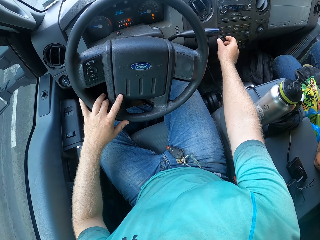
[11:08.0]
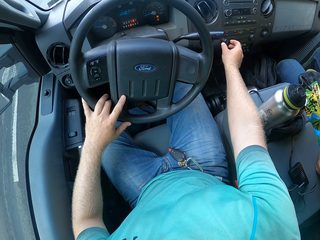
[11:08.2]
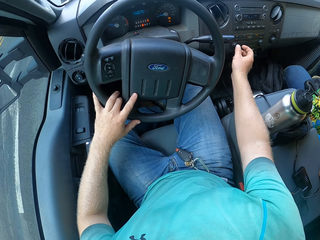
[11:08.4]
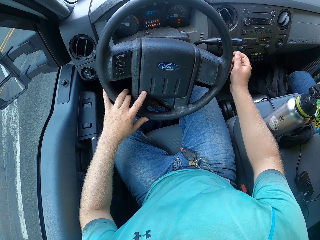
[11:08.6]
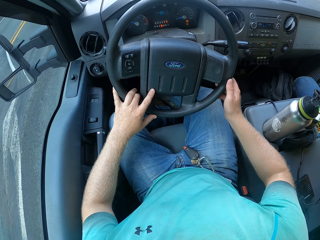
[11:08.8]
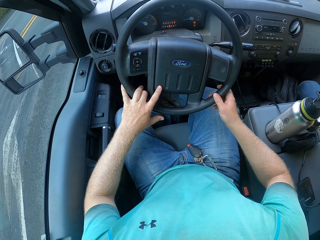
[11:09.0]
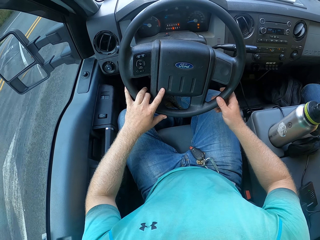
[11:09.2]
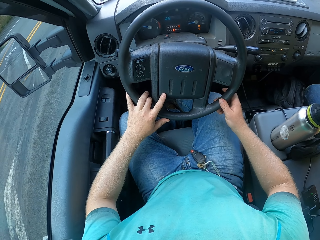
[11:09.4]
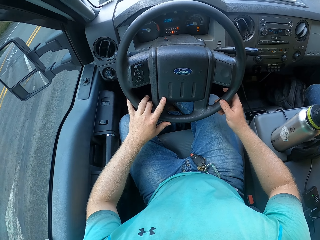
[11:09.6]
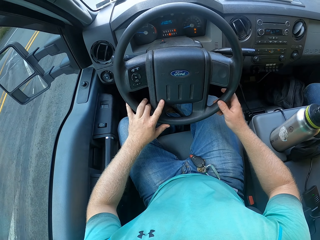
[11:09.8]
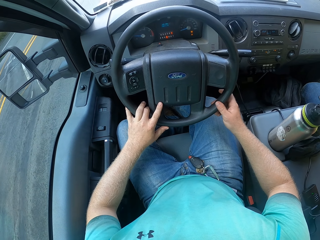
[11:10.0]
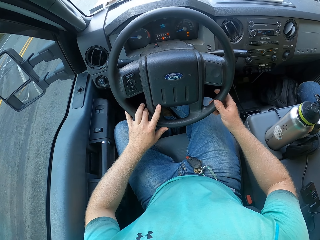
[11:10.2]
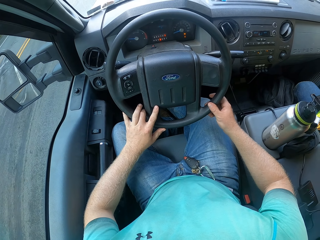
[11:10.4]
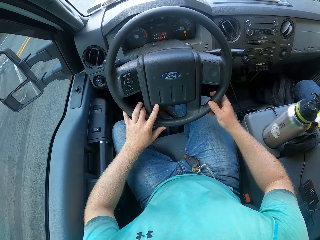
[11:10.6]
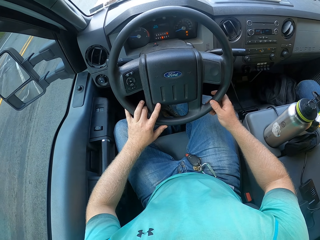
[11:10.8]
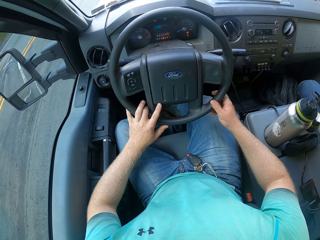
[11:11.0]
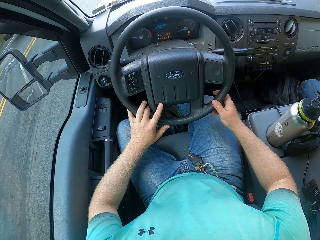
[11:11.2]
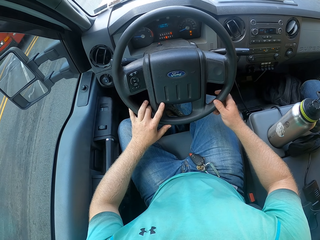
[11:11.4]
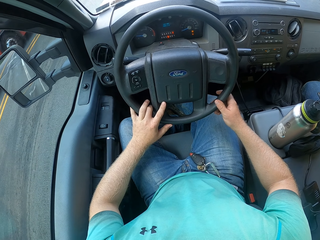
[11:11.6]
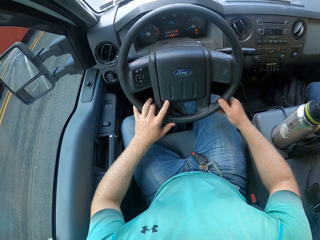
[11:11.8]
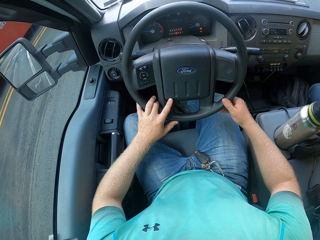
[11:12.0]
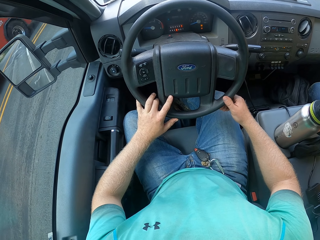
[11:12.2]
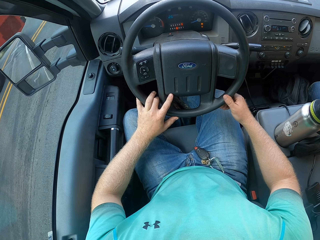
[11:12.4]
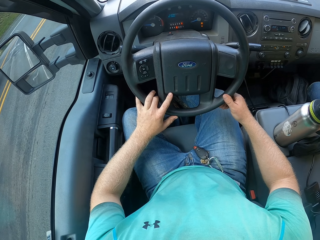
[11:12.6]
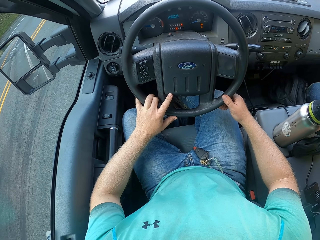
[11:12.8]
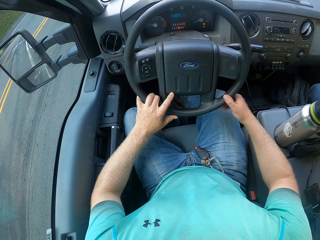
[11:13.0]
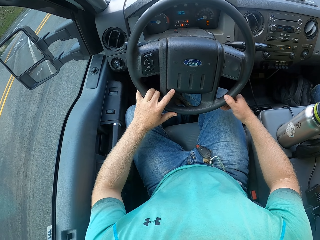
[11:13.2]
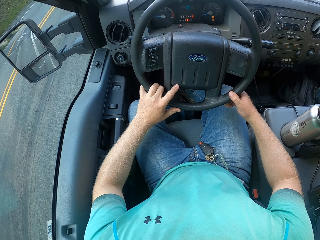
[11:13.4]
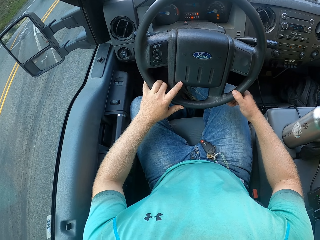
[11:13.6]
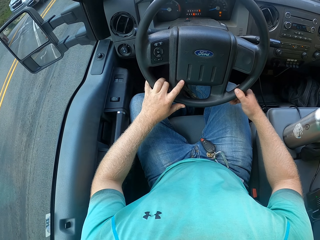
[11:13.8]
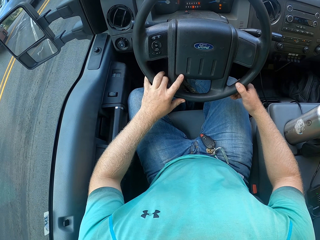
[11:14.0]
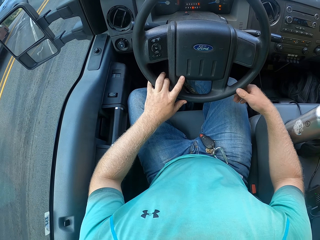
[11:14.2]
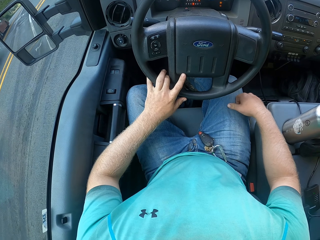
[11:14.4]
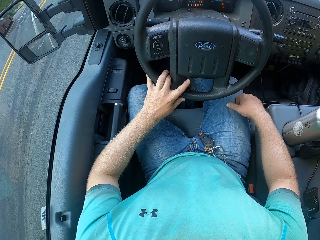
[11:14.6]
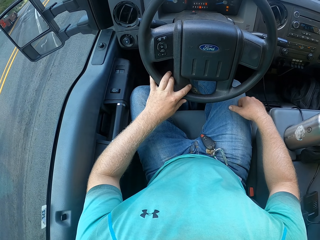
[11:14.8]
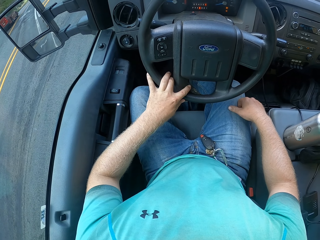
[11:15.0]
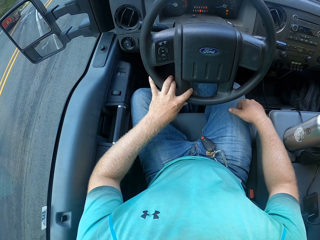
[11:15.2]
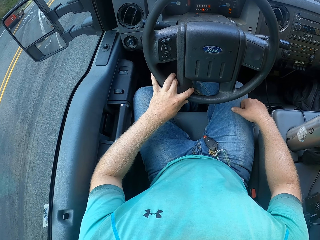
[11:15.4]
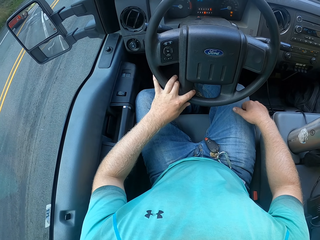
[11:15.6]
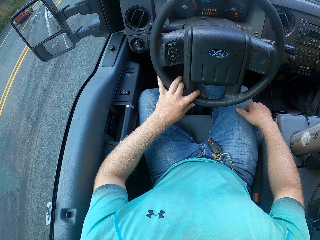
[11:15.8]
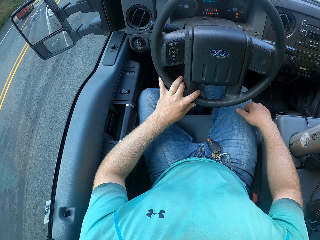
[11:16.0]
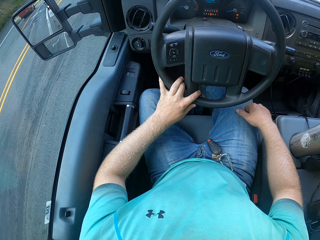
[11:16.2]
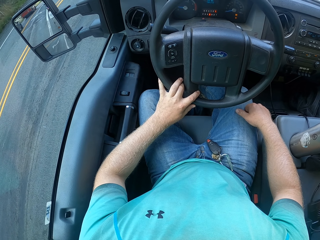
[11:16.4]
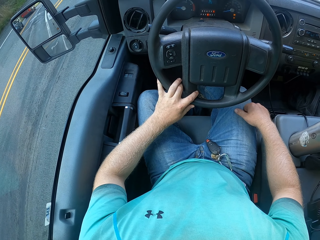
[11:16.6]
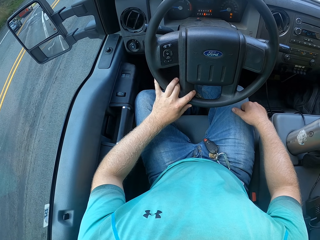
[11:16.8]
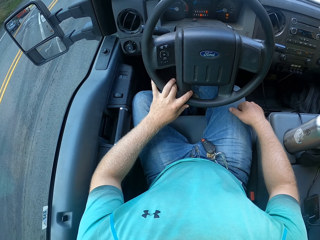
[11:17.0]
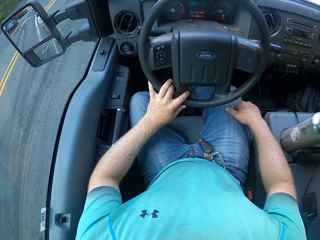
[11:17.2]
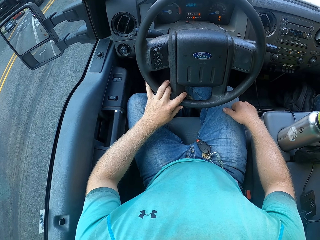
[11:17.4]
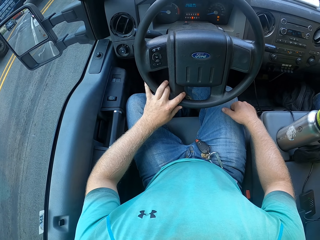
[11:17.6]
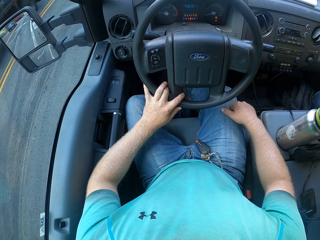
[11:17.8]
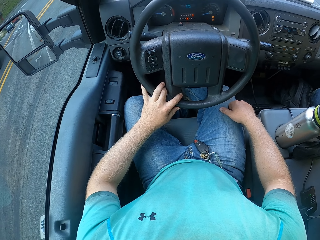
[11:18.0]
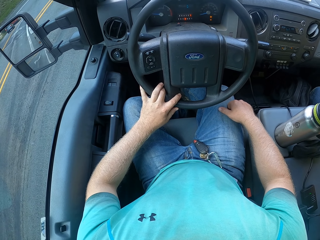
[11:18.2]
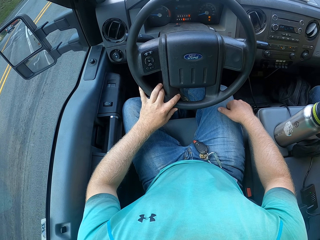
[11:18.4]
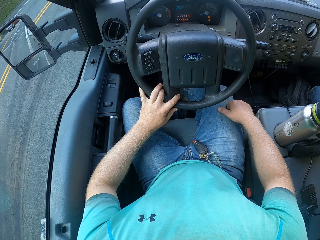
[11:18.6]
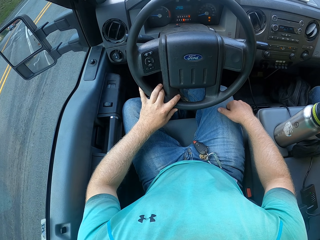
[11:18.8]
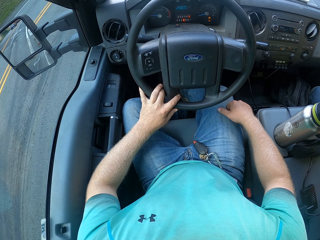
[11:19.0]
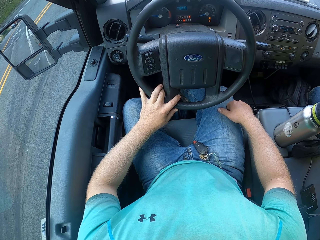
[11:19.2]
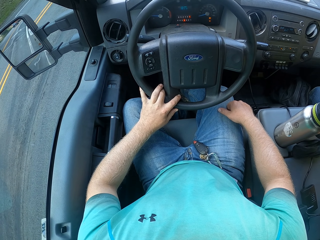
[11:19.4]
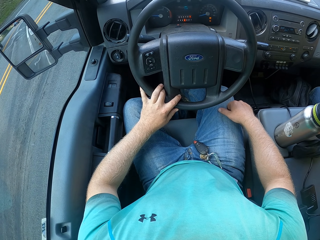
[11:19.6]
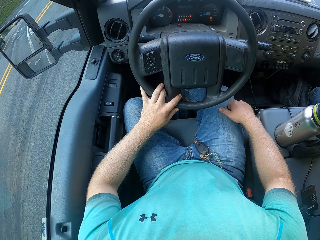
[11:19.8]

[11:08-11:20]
The camera wearer touches a button on the car. They drive the truck with the steering in both hands. They stop the car.

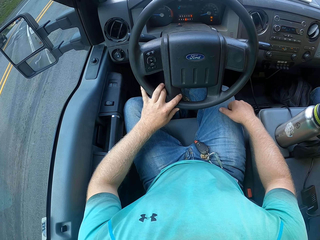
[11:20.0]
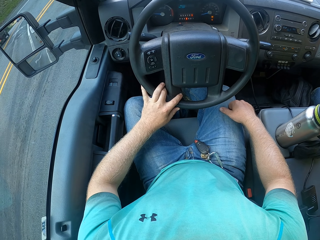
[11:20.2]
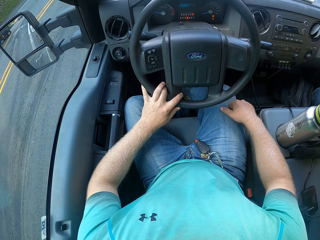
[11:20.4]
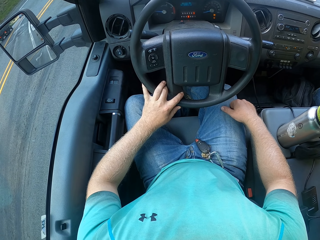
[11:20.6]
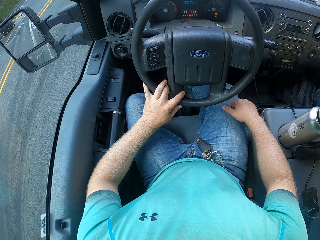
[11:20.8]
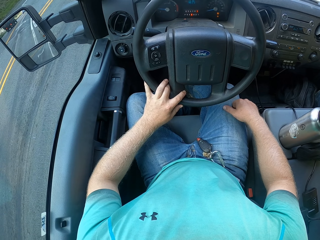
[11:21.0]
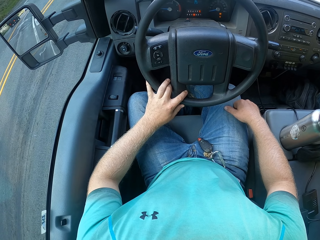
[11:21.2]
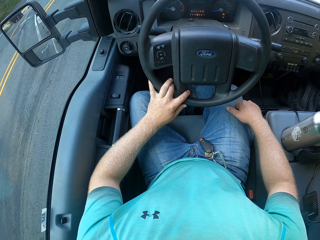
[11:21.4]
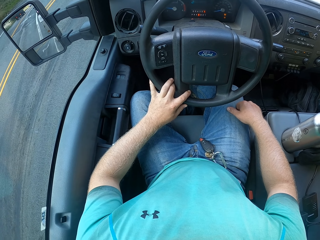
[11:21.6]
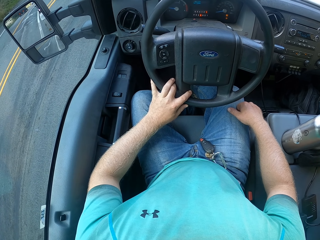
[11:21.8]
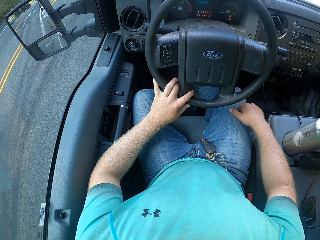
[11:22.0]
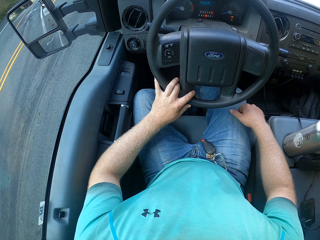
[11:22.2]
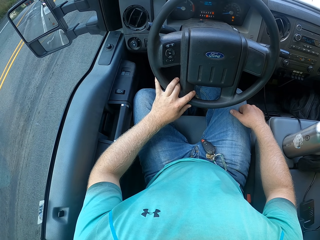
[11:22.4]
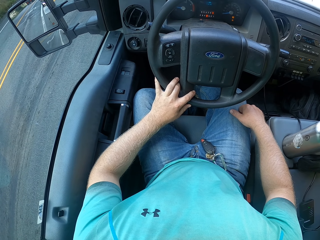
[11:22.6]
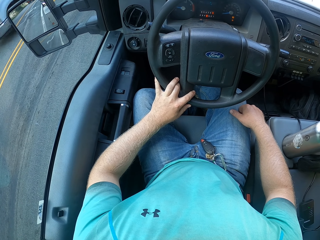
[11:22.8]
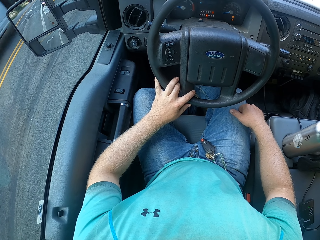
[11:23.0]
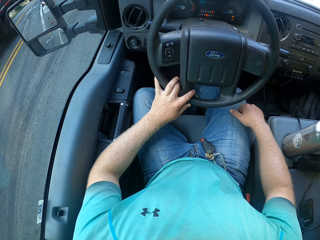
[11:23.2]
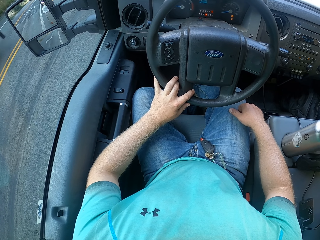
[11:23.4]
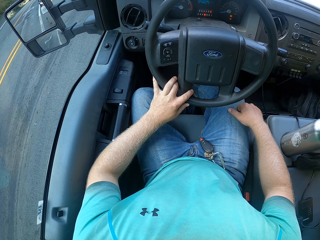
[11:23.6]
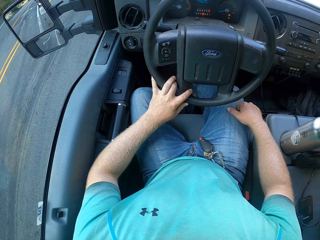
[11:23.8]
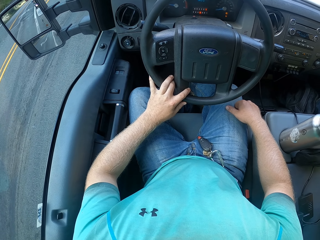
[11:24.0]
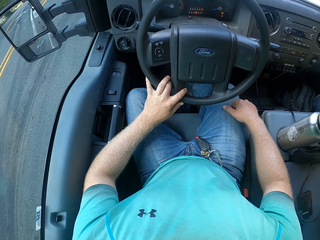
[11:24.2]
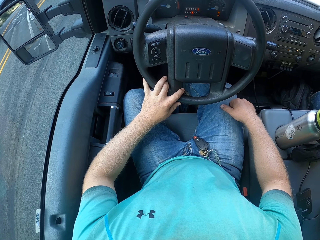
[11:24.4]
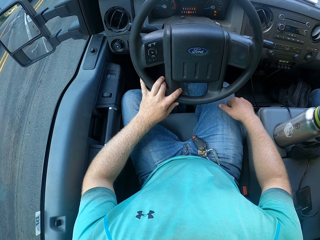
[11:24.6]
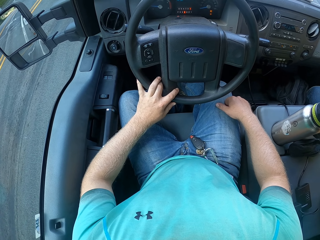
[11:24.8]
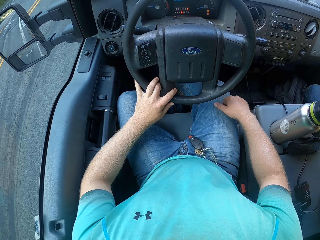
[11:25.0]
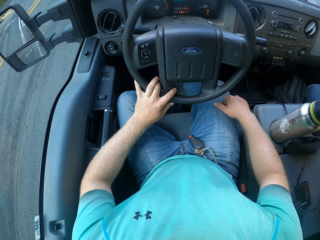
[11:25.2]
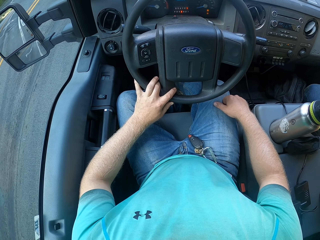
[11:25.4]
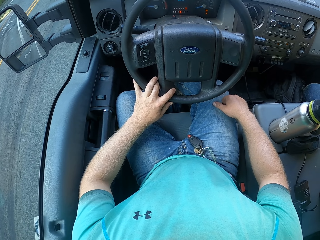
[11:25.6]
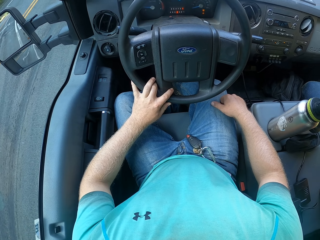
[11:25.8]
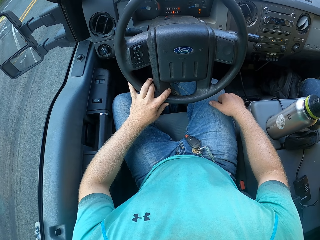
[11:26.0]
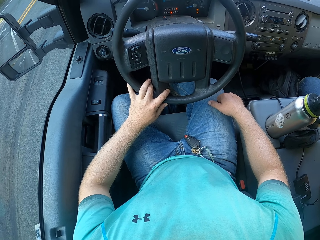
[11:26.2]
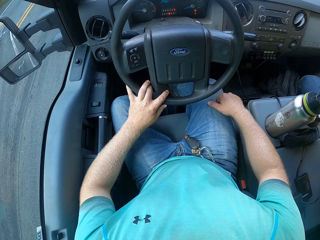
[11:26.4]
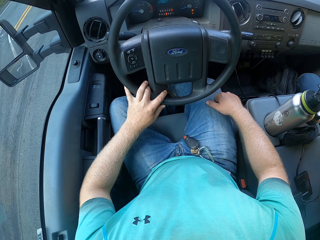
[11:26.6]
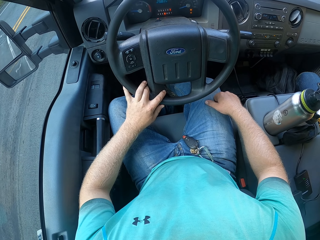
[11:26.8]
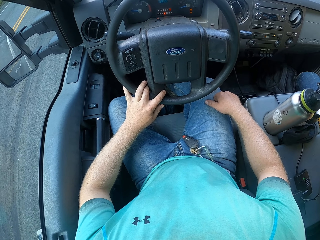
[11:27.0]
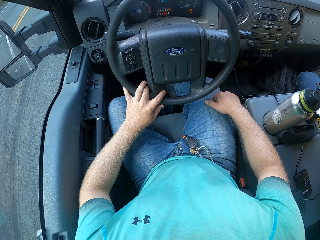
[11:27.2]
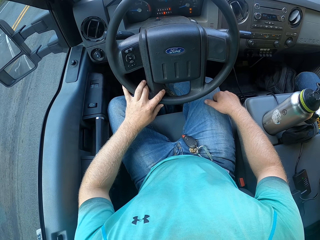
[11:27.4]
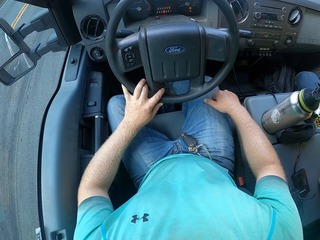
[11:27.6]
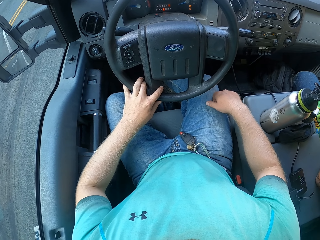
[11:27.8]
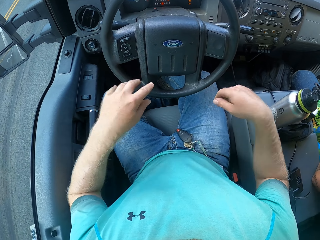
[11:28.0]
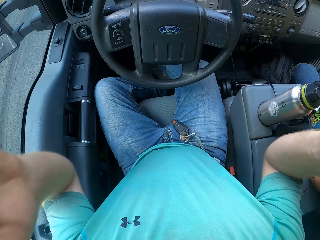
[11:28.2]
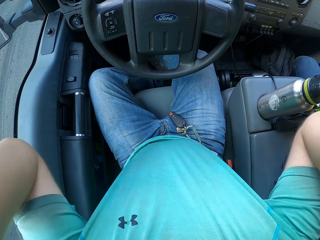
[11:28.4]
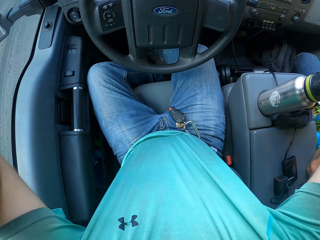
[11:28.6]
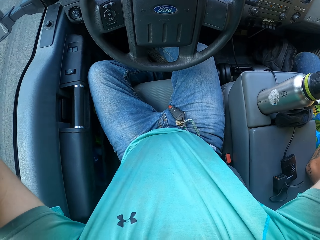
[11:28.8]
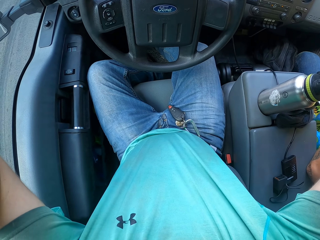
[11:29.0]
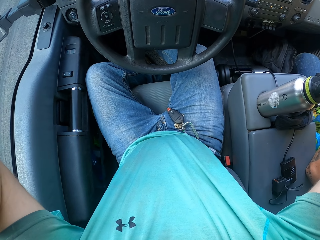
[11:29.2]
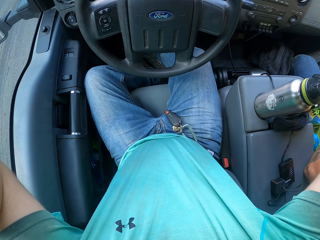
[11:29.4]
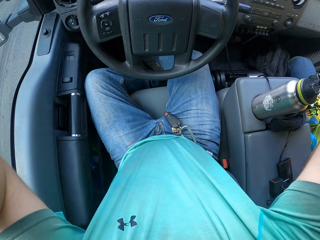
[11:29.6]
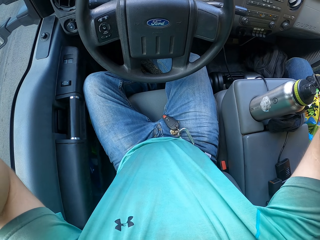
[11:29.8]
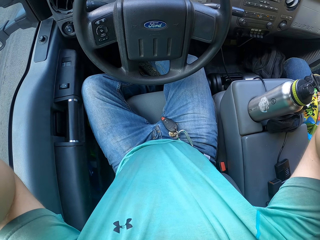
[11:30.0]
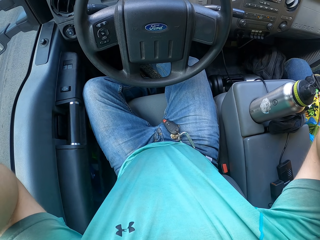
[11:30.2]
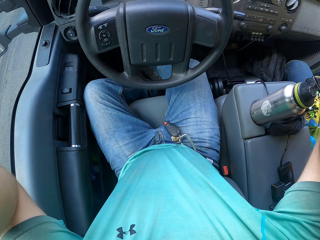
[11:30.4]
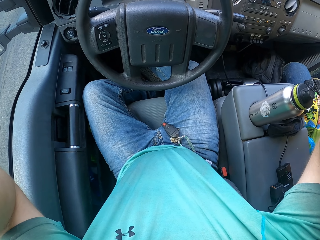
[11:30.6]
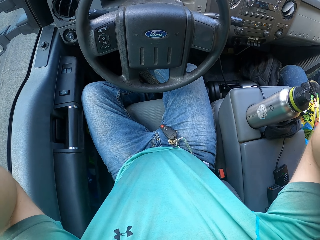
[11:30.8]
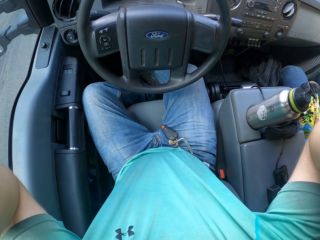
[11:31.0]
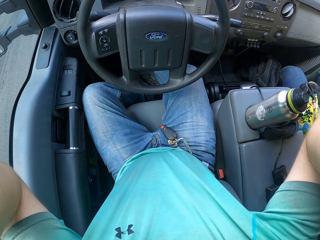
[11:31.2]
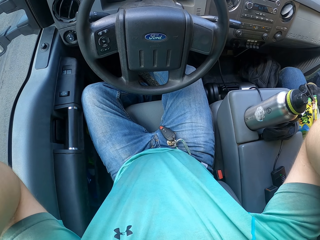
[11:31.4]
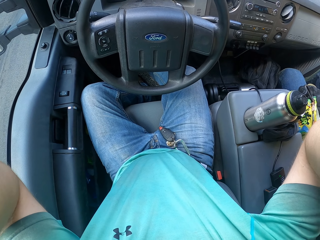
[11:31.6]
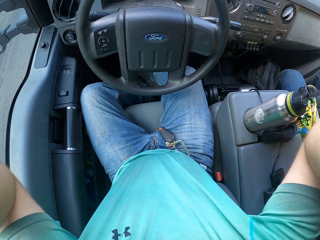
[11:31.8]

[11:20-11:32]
The camera wearer lifts up his hands and touches a camera on his head with both hands.
